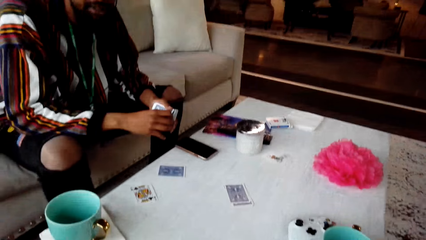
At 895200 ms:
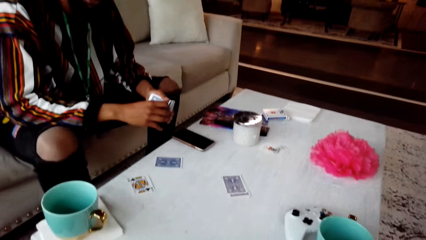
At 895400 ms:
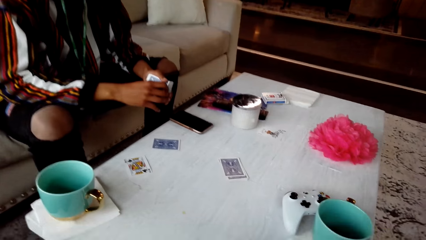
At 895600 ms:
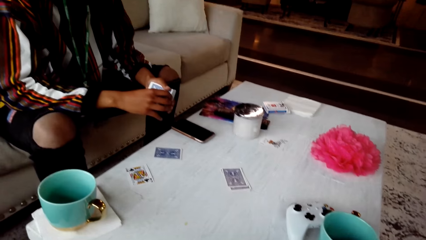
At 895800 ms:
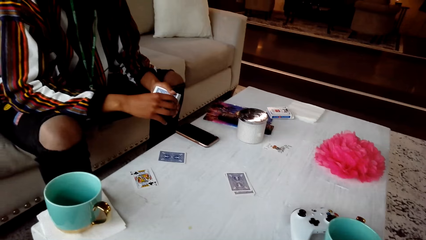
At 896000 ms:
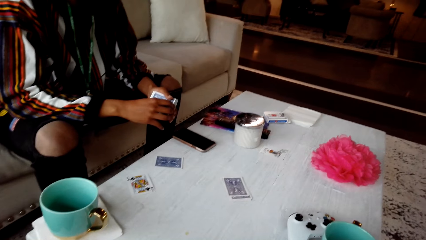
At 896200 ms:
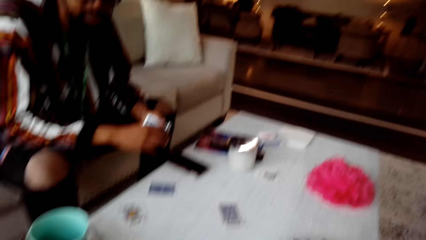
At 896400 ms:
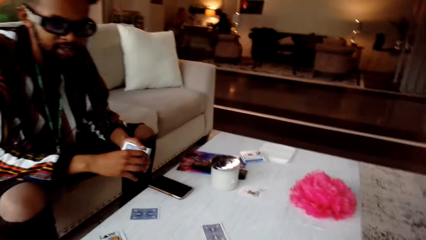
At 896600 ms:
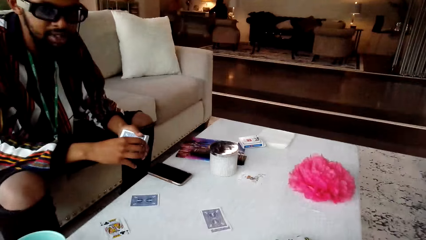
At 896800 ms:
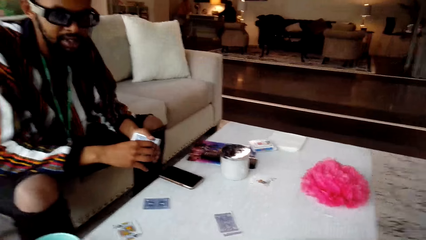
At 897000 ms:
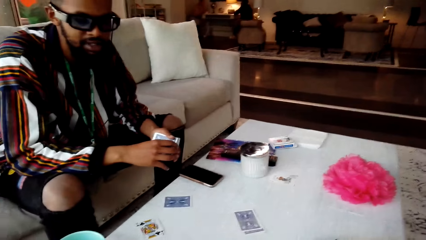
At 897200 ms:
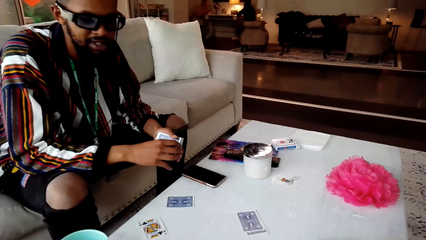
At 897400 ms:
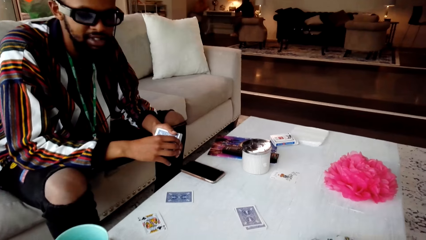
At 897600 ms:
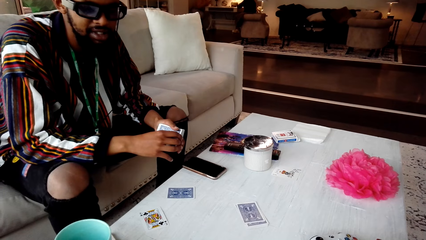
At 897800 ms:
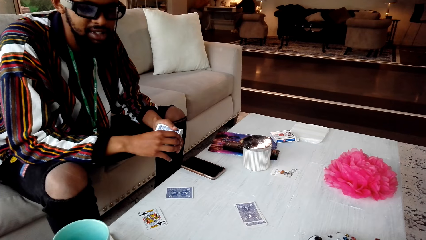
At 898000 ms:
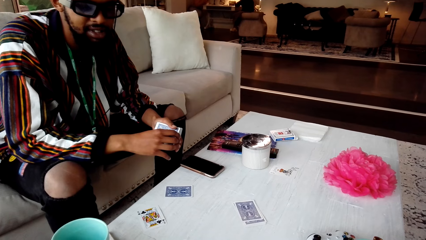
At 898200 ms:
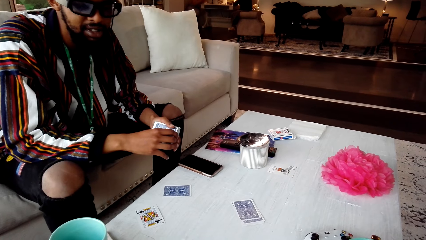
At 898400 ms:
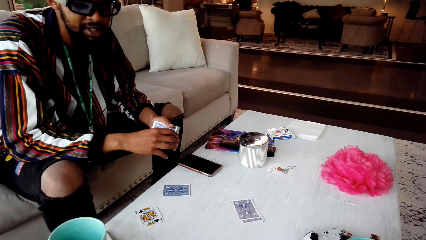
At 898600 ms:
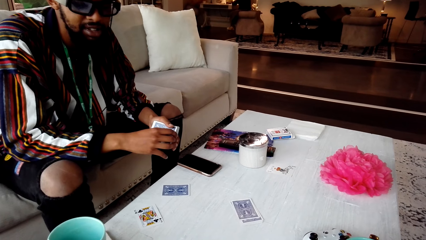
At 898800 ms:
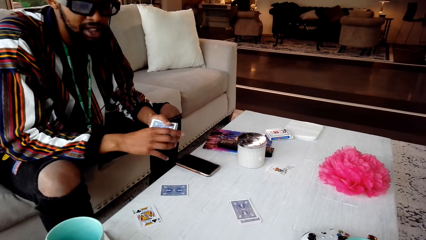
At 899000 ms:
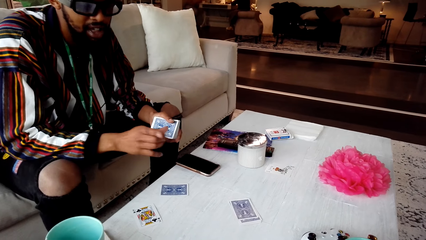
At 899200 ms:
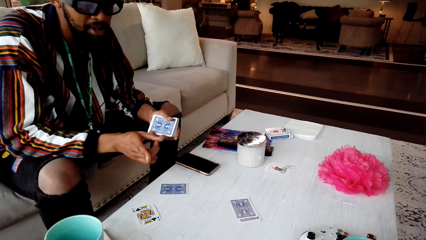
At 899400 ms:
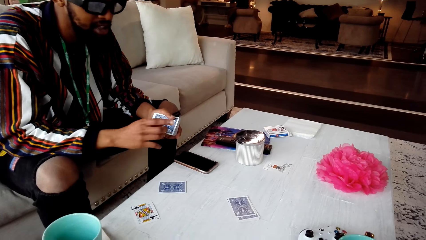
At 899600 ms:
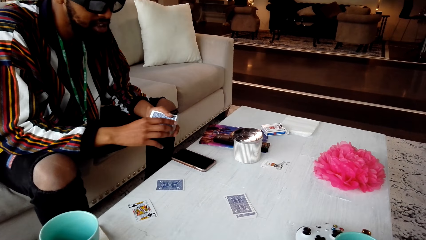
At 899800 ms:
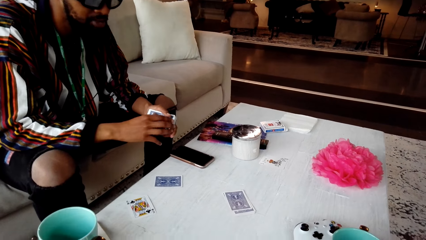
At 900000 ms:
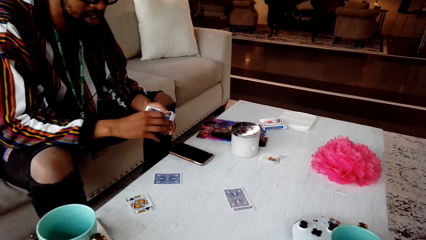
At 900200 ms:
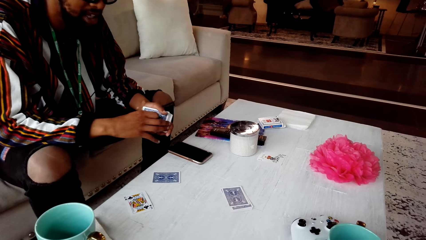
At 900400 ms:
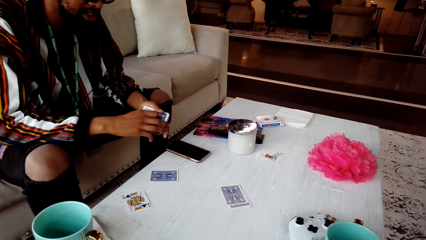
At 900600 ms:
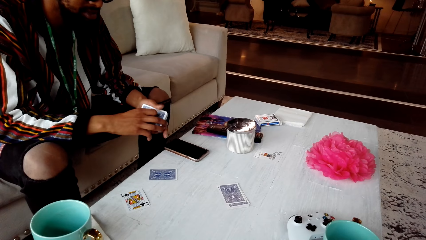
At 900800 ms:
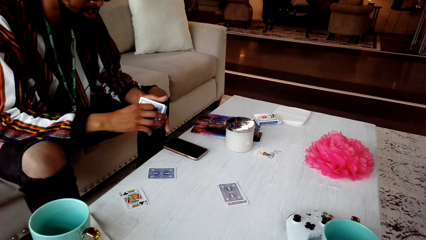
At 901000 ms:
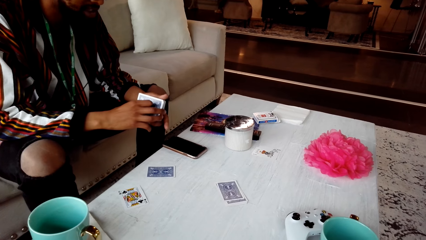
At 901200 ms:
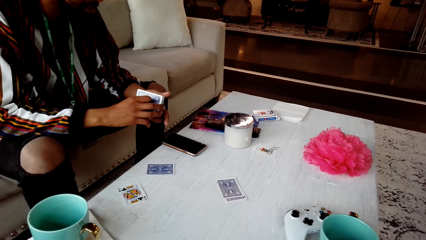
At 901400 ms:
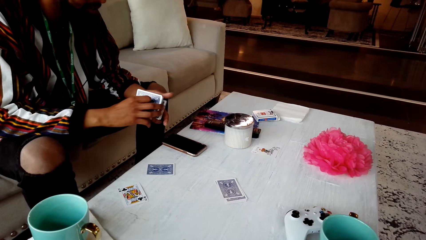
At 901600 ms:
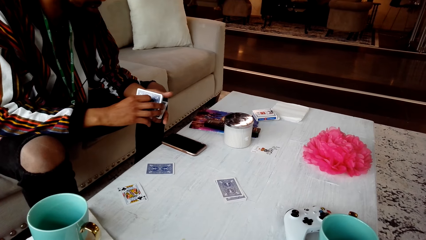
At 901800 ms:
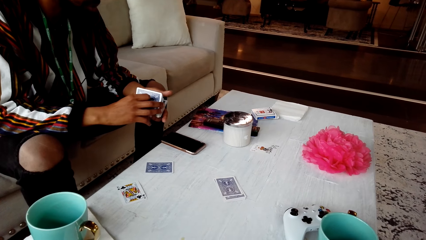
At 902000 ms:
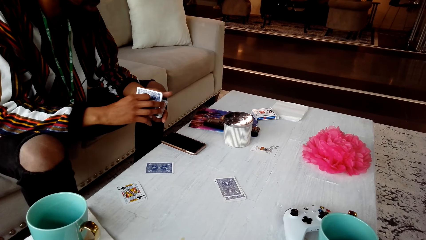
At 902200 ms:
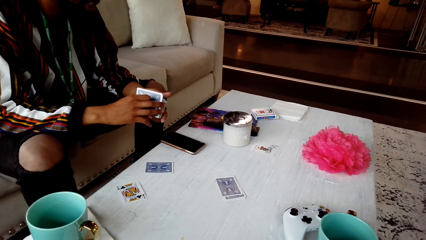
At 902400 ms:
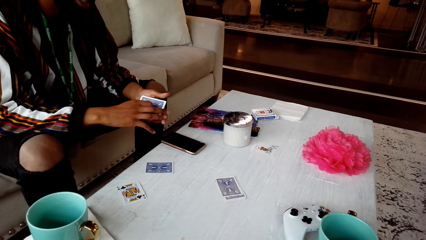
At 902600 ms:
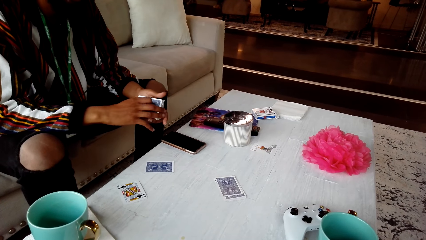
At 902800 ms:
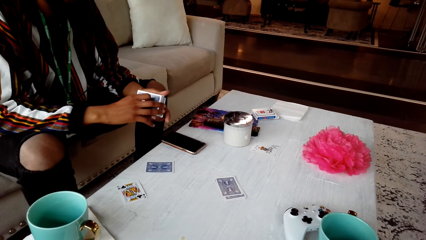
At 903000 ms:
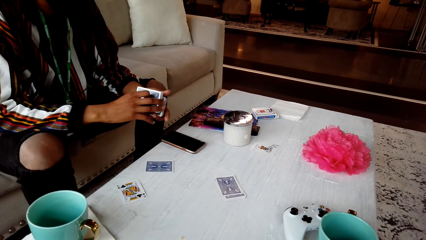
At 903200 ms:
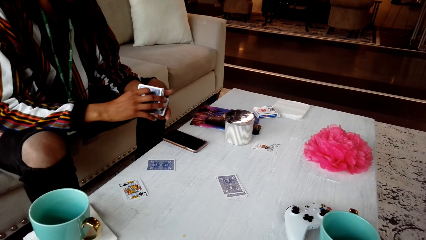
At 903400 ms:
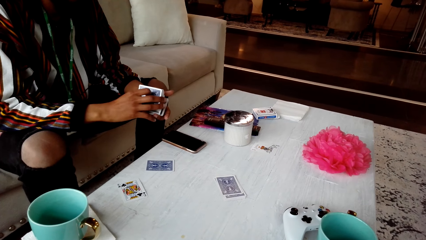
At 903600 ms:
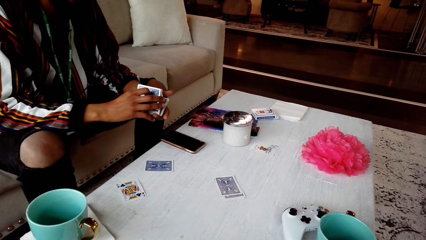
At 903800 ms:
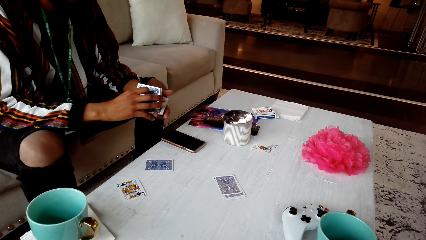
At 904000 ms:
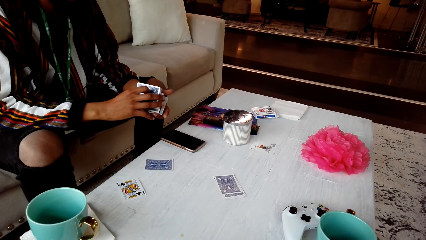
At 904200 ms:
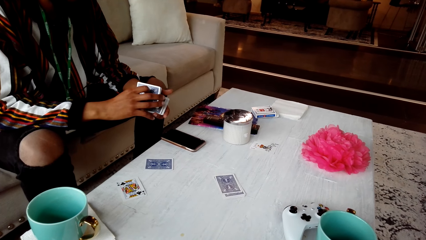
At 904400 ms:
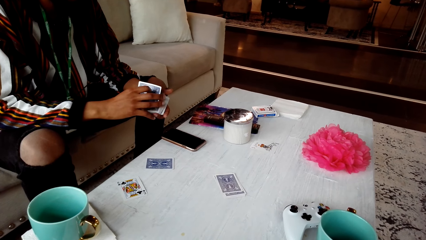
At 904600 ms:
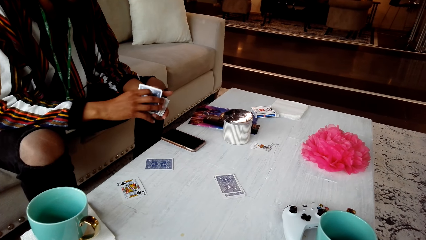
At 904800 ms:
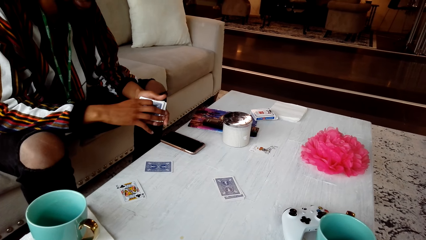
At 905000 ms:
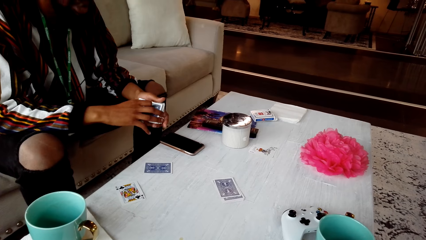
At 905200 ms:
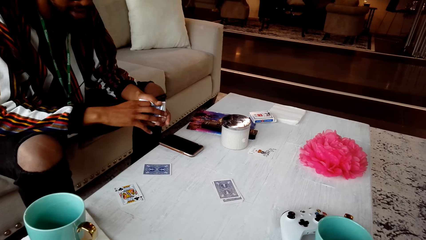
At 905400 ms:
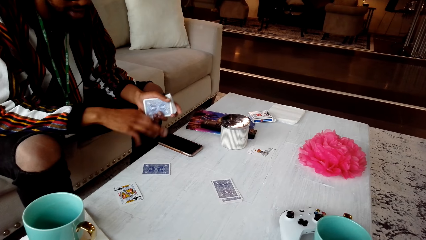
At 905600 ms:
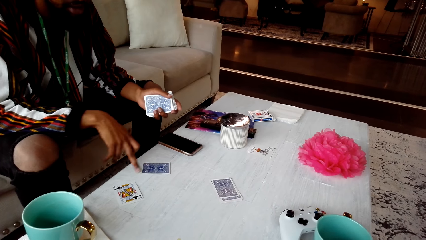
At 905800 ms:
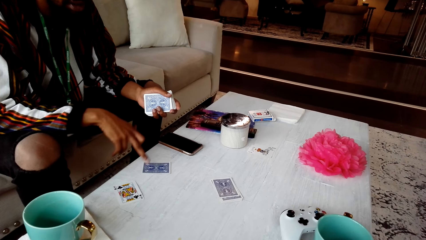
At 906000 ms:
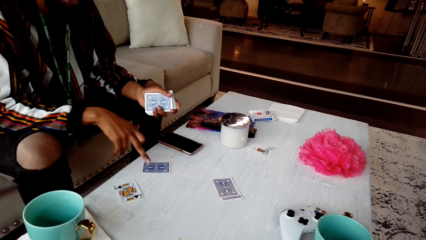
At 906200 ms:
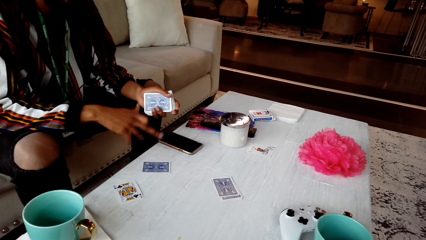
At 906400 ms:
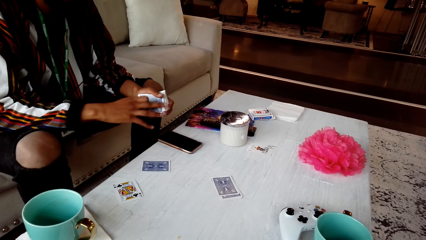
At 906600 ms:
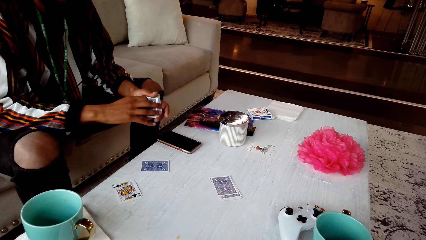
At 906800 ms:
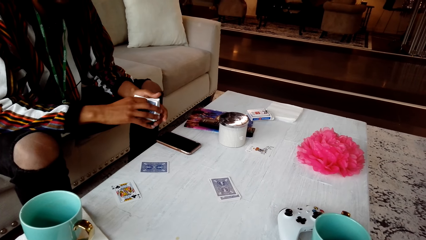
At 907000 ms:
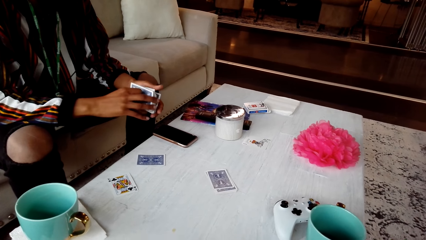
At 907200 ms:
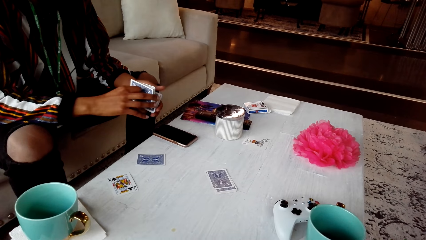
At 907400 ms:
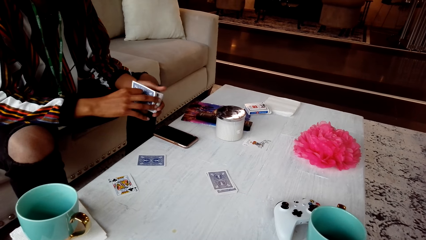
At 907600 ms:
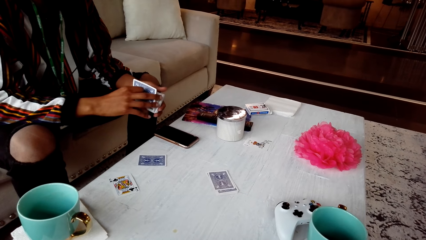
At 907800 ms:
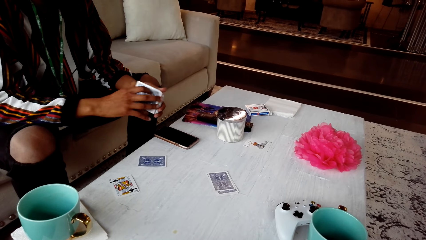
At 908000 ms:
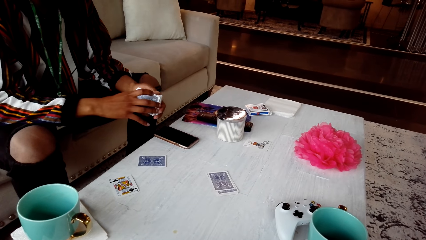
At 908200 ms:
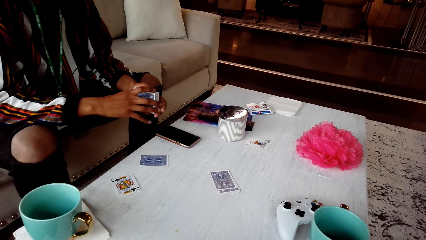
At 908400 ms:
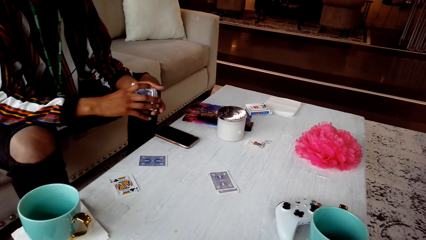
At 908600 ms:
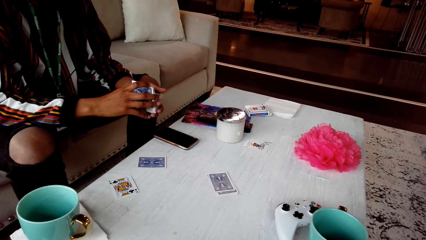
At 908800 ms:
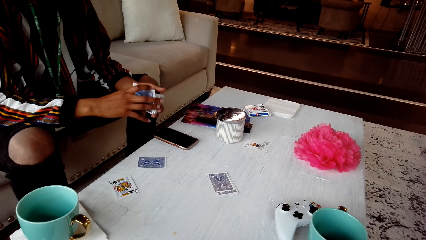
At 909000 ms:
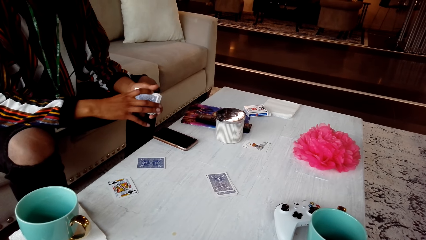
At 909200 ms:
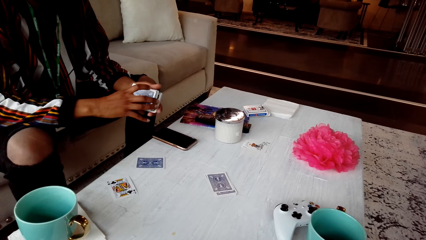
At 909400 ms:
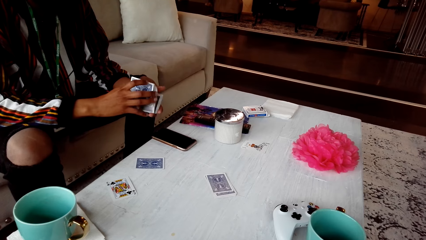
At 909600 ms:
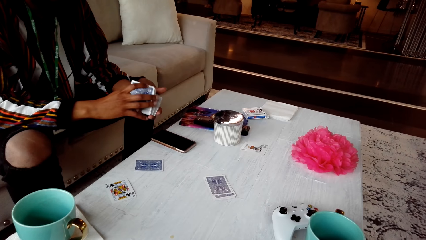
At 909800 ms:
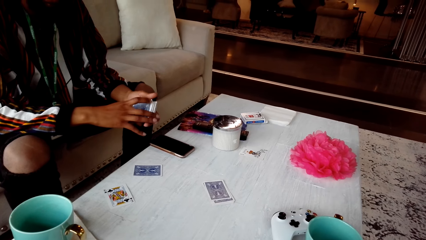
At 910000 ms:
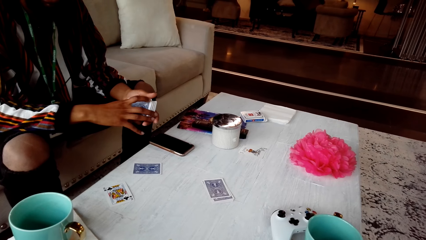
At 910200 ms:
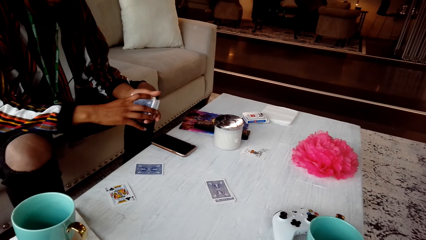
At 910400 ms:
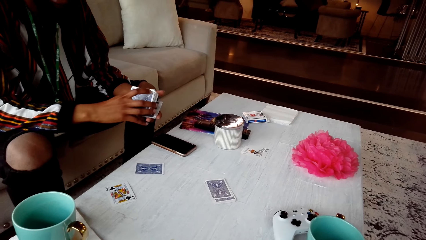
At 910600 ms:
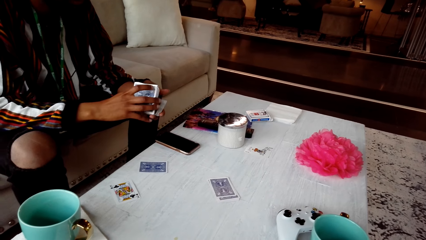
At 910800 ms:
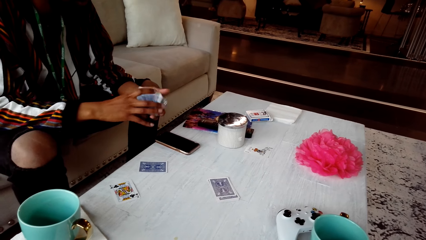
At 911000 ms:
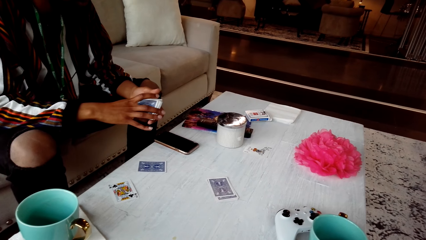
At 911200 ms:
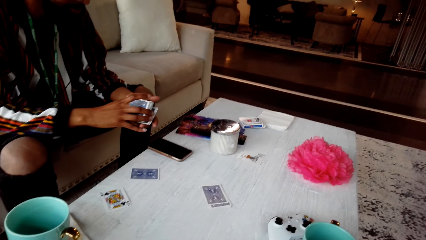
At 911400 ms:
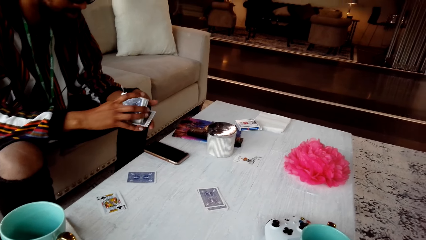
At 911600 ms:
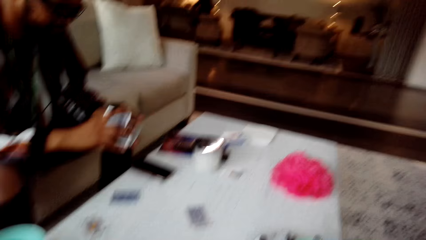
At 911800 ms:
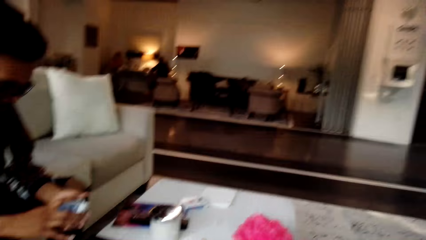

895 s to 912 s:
The camera wearer converses with a man. The man responds to the camera wearer. The man shuffles cards.
